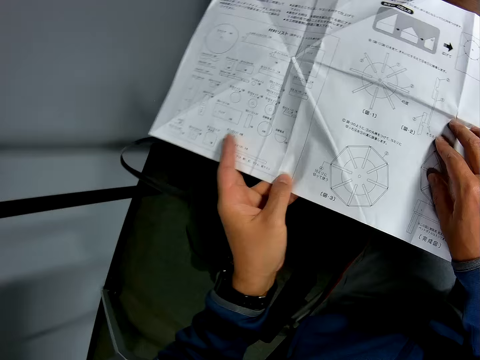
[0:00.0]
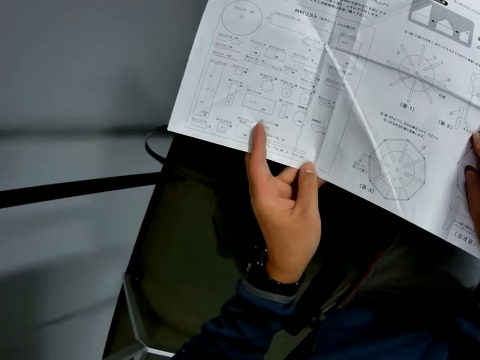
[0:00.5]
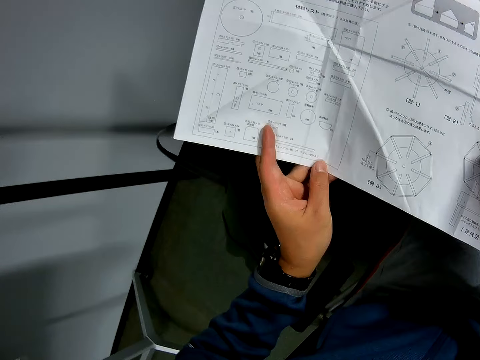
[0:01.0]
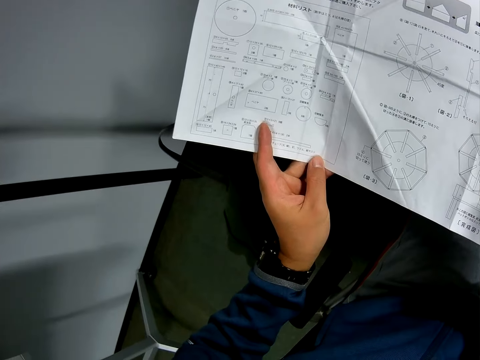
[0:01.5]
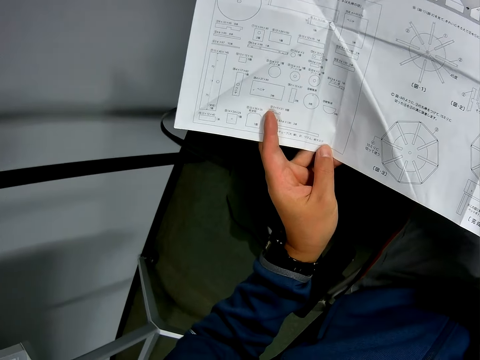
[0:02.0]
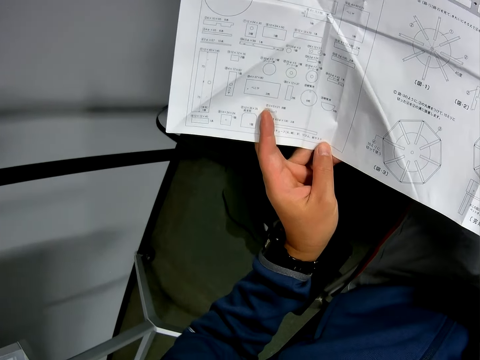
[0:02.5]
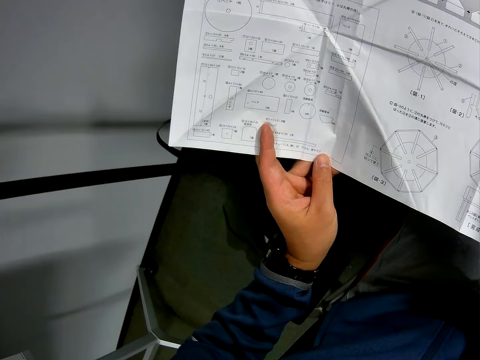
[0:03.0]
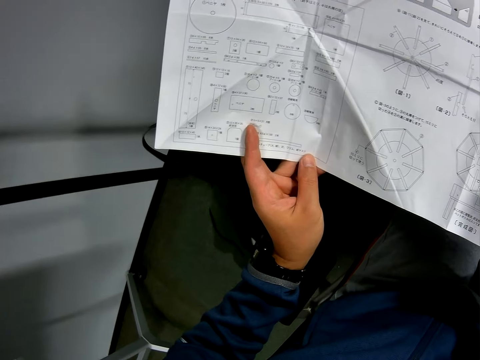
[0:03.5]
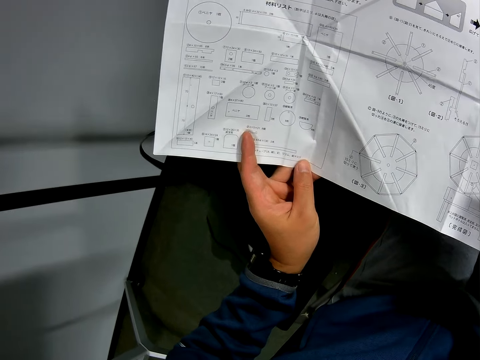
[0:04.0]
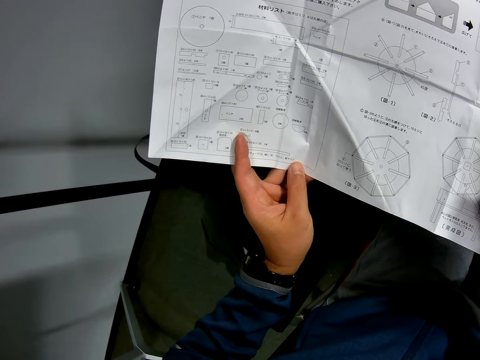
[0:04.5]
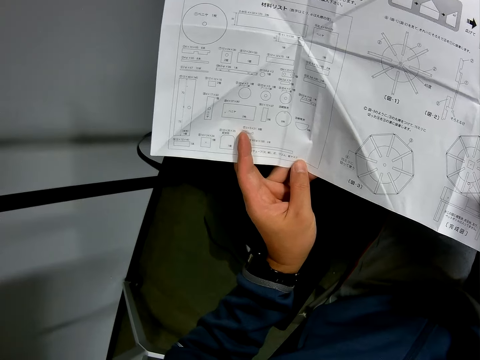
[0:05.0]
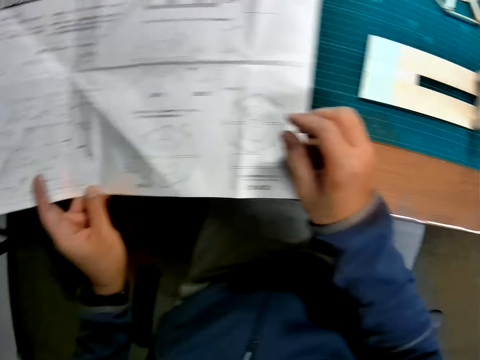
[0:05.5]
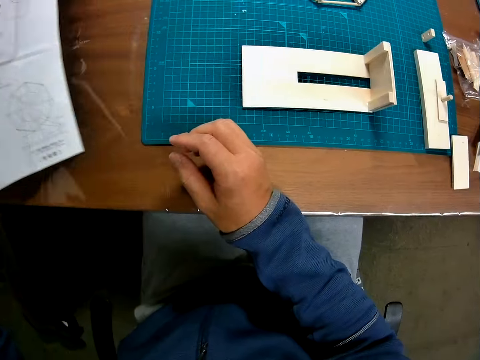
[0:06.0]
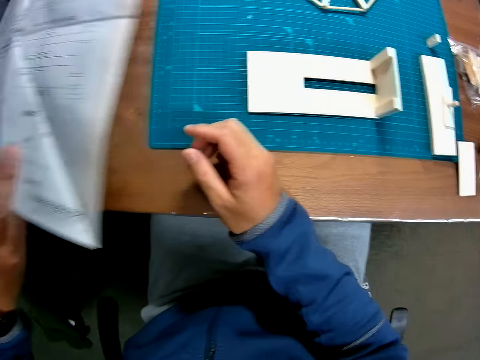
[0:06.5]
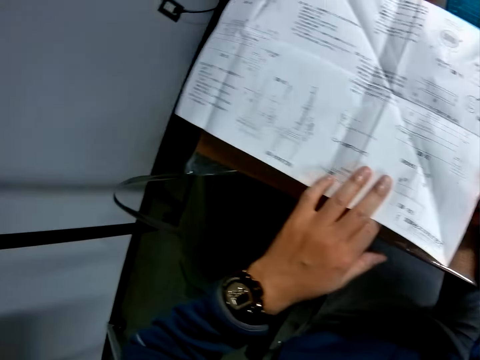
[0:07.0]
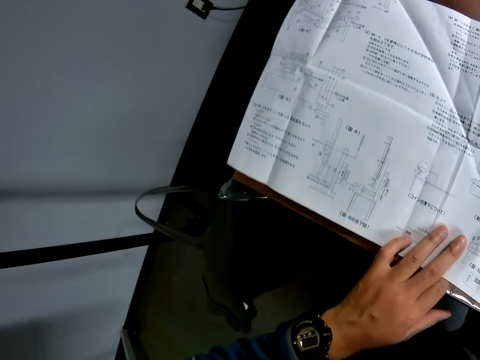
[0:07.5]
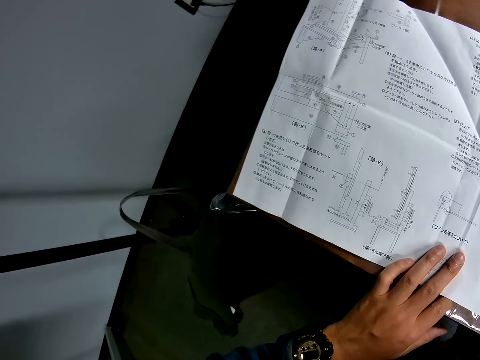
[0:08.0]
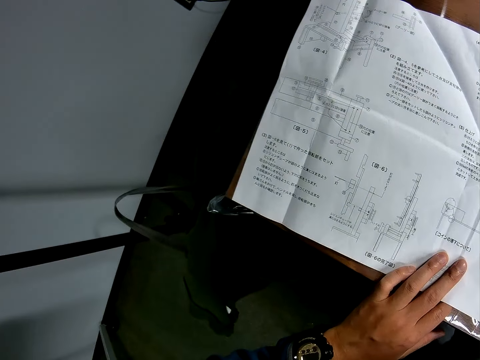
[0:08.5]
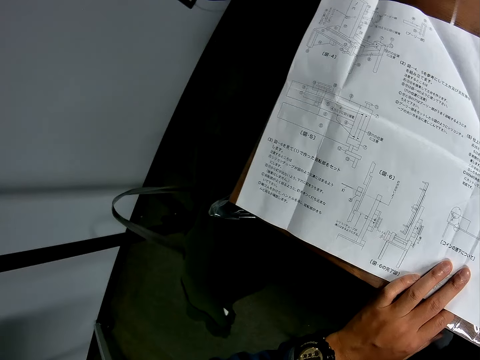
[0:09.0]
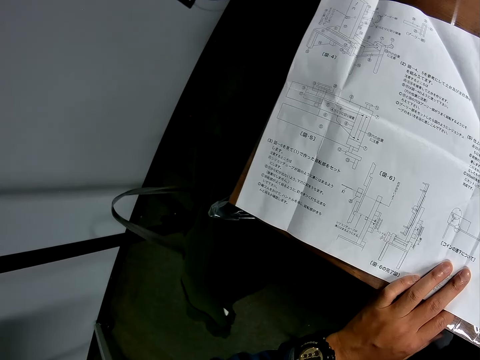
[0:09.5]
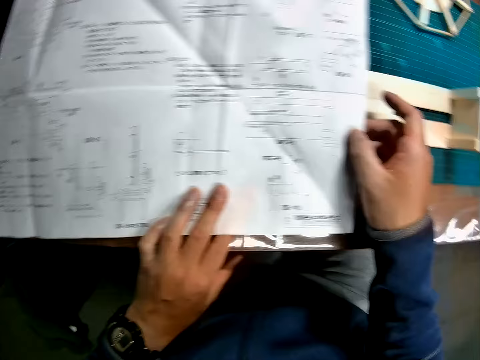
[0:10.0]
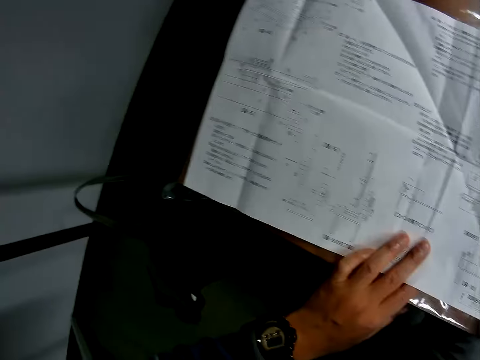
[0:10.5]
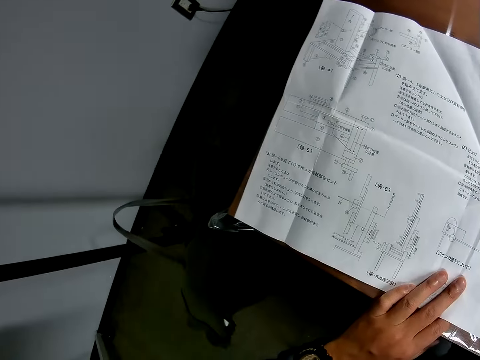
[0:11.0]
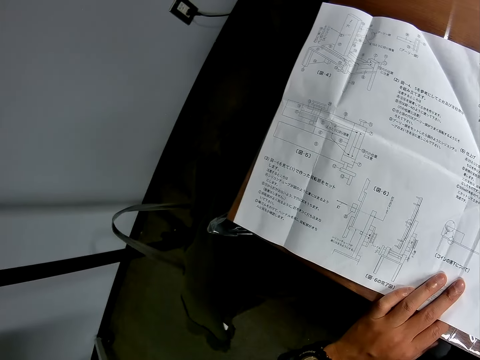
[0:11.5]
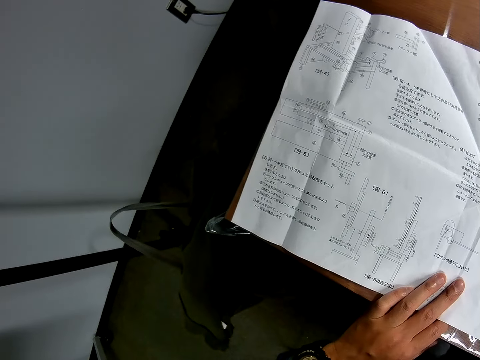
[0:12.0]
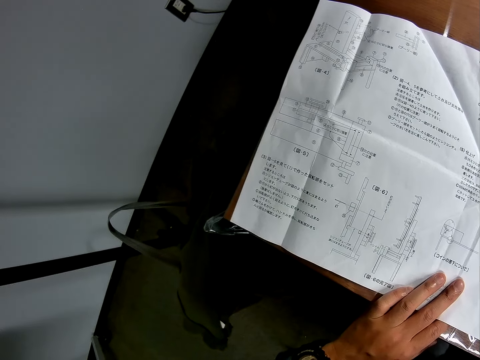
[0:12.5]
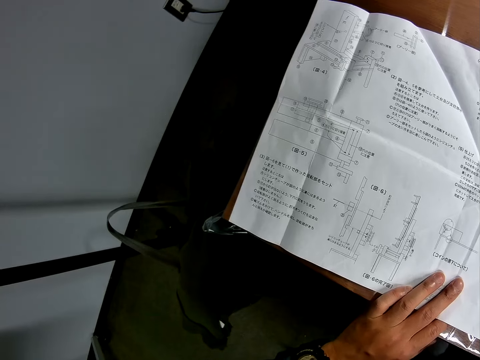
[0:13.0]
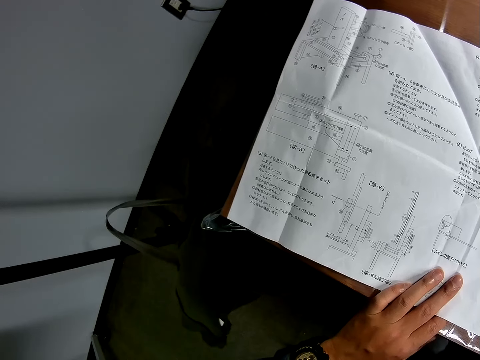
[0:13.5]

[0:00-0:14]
The camera wearer holds a piece of paper manual with a hand. He looks at the piece of paper manual. He moves the piece of paper manual on a table. He turns over the paper with his left hand. He holds the piece of paper manual with a hand. He looks at the piece of paper manual.

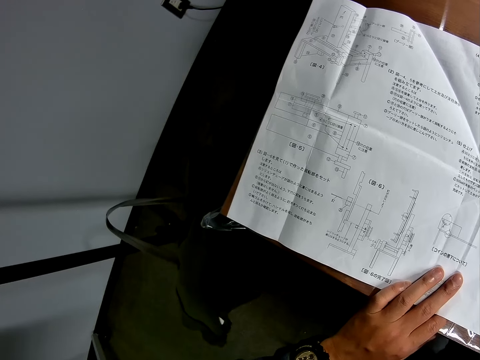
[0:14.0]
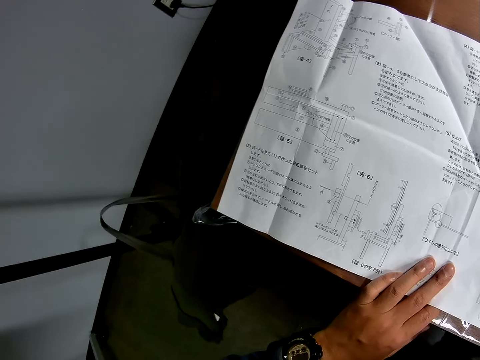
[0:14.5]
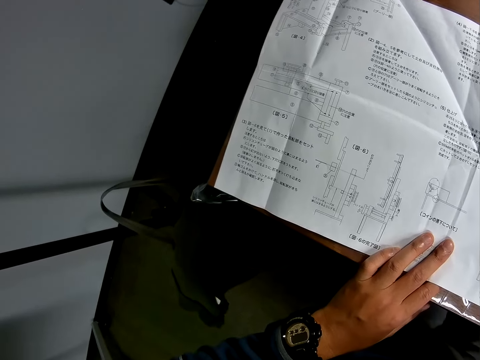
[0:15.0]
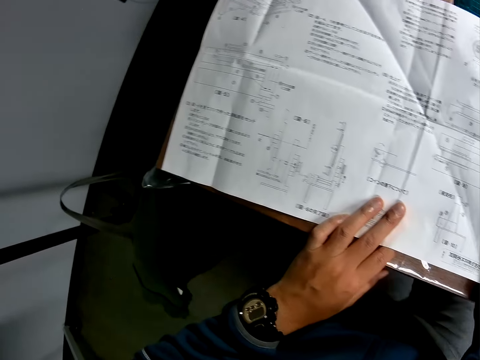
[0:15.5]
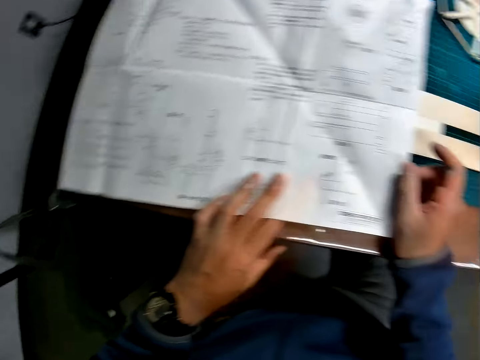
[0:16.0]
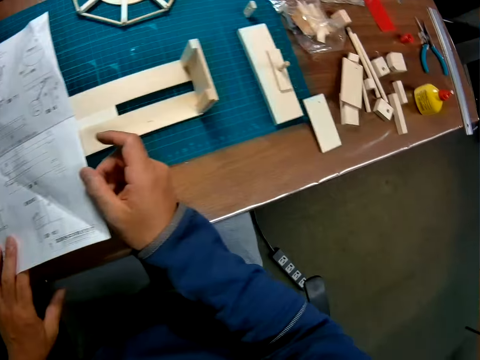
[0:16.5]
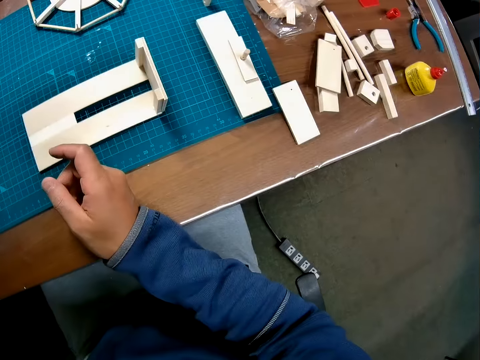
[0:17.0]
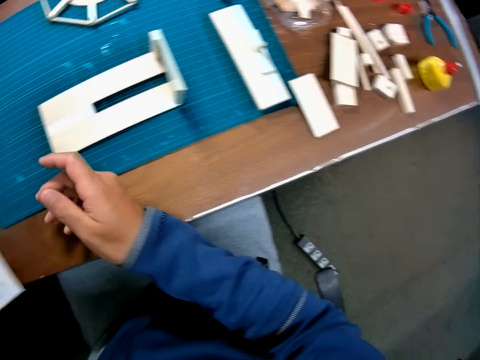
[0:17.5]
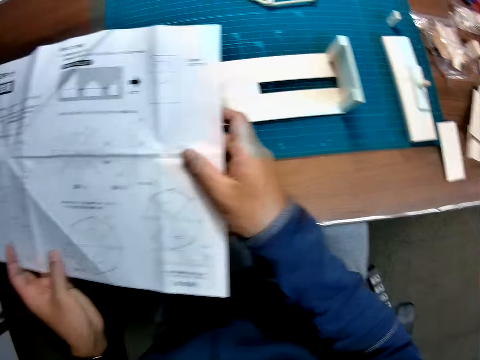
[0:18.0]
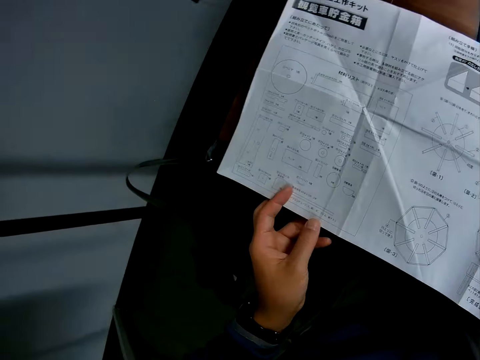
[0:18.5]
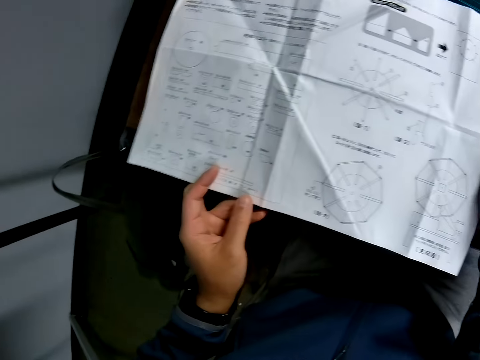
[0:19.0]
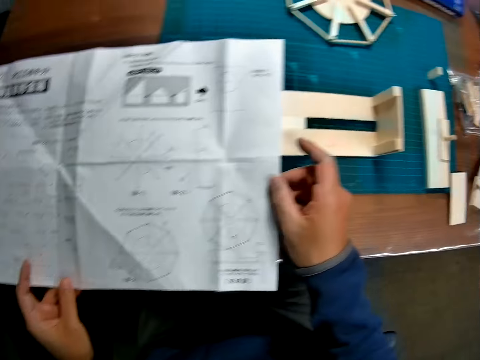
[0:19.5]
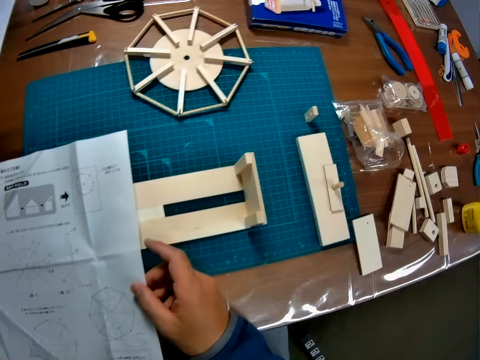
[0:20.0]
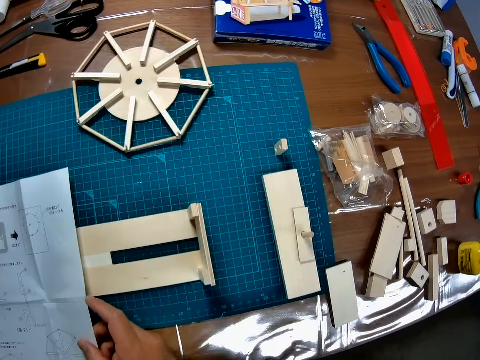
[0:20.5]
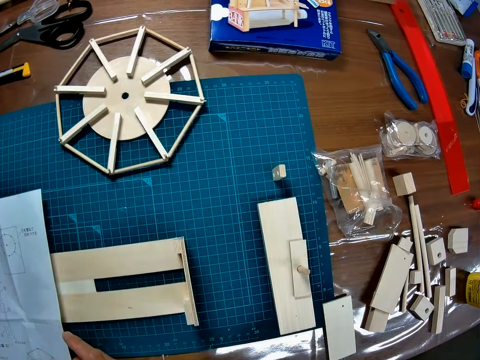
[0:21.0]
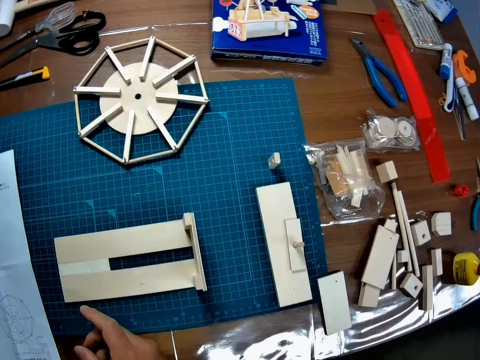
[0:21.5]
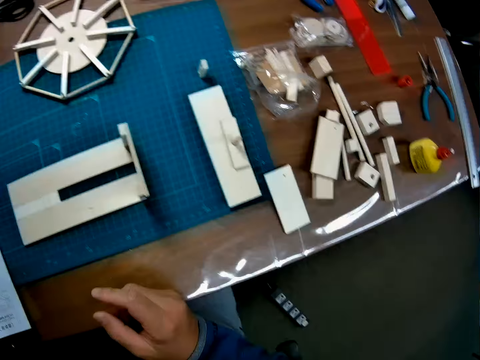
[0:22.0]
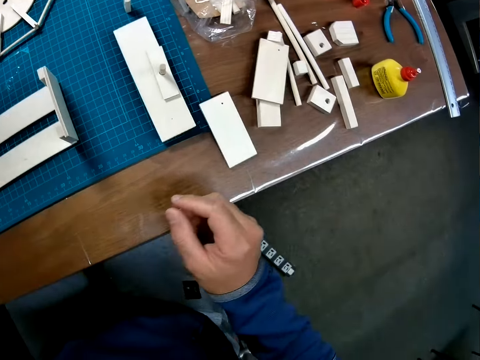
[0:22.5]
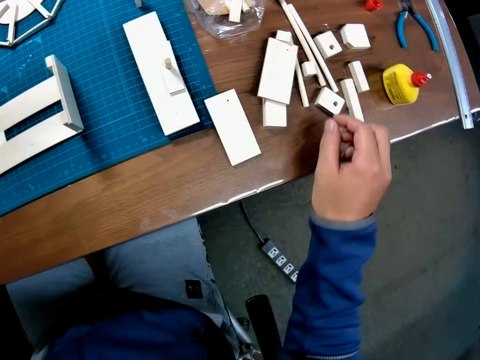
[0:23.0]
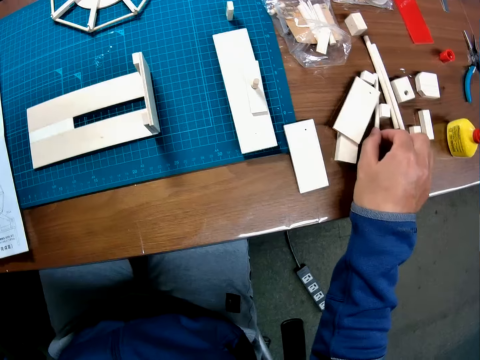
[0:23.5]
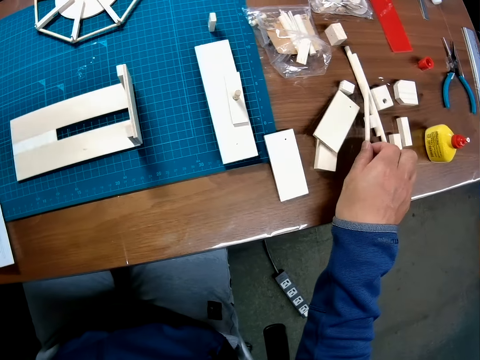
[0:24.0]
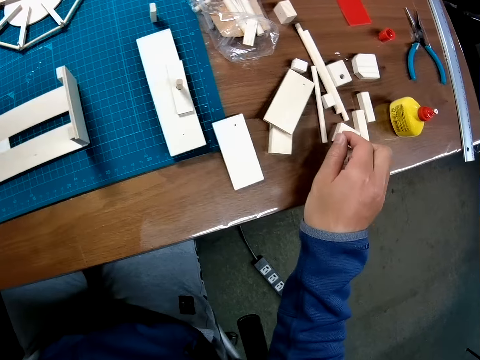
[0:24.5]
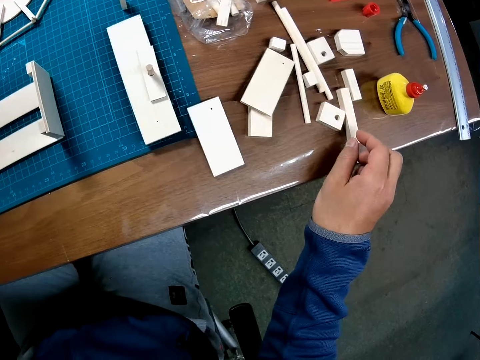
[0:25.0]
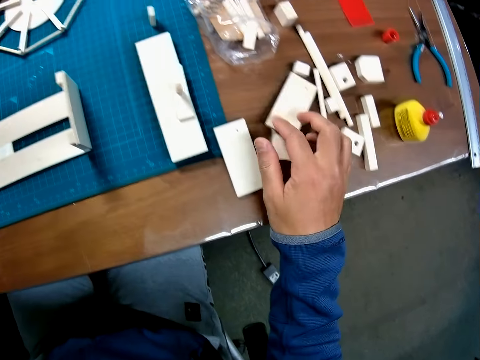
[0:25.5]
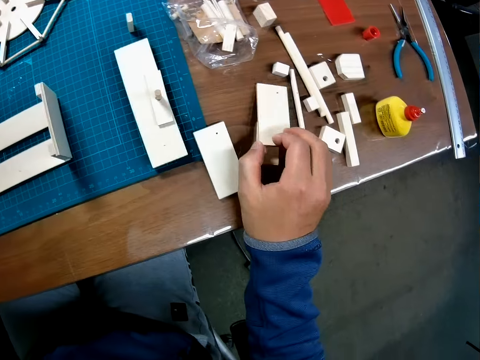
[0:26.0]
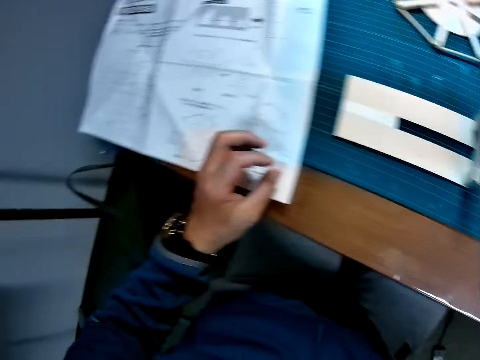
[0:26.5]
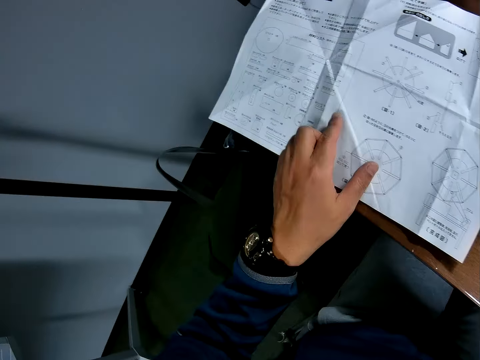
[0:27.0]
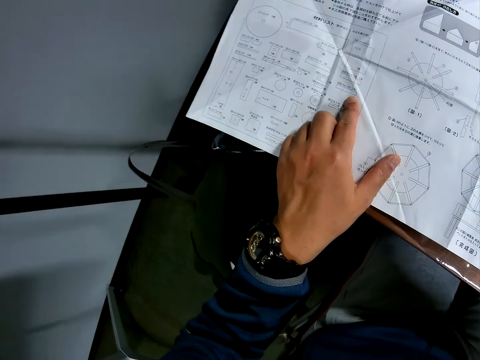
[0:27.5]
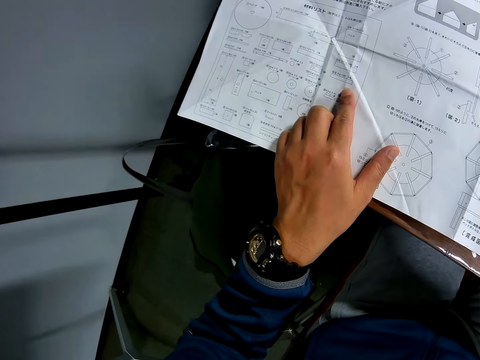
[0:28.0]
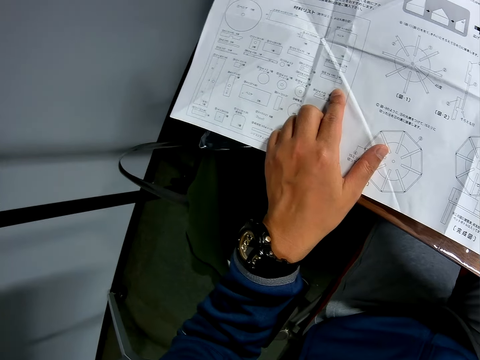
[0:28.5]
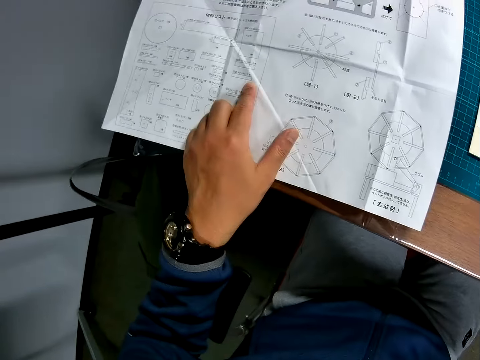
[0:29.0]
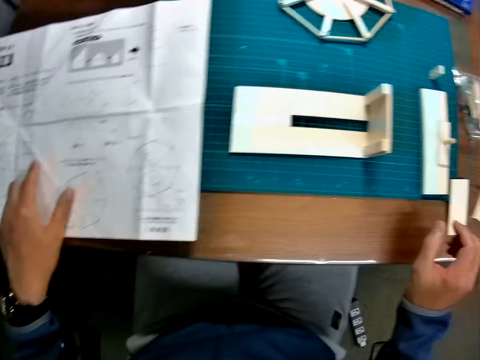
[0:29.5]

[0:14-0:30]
The camera wearer looks around a table. He turns over the paper with his left hand. He holds a piece of paper manual with a hand. He looks at the piece of paper manual. He looks around the table. He adjusts carved wooden pieces on the table with his right hand. He holds the piece of paper manual with a hand. He looks at the piece of paper manual.
